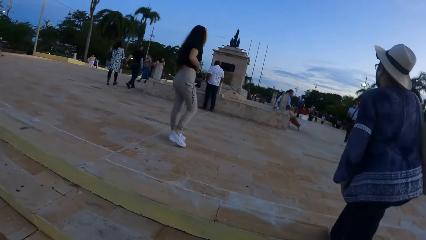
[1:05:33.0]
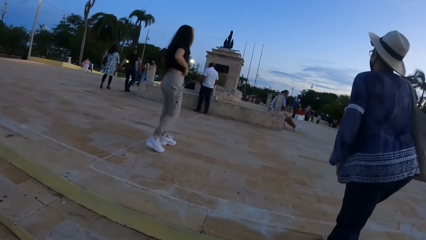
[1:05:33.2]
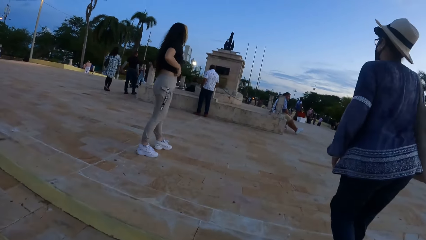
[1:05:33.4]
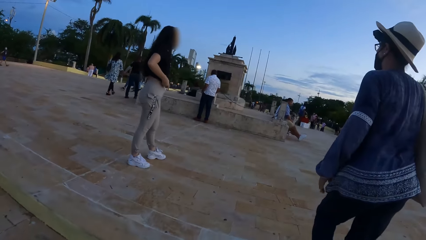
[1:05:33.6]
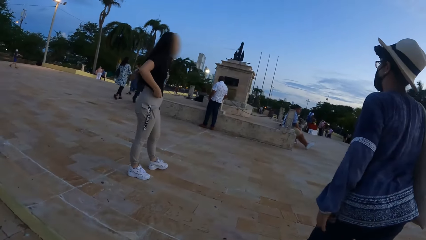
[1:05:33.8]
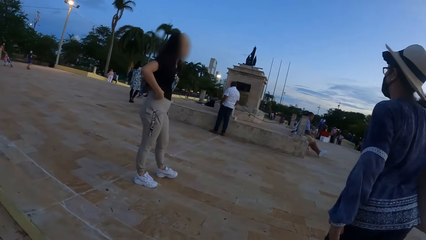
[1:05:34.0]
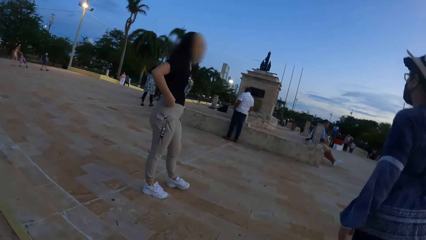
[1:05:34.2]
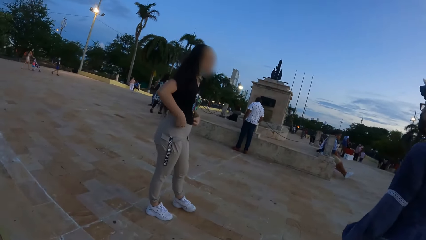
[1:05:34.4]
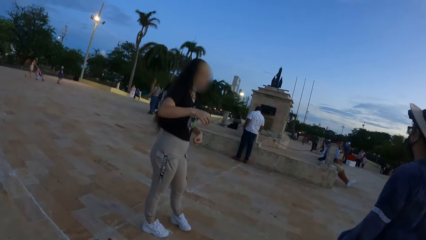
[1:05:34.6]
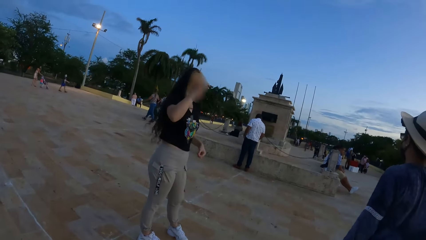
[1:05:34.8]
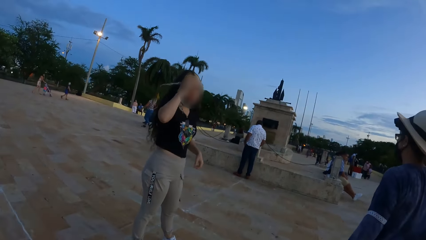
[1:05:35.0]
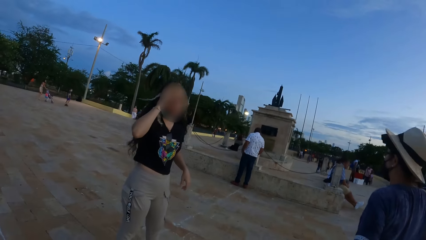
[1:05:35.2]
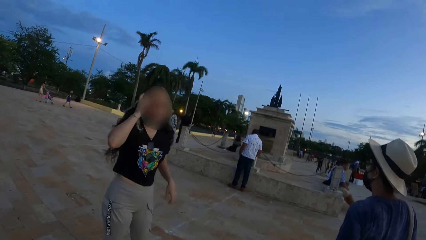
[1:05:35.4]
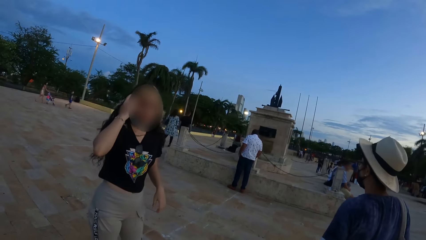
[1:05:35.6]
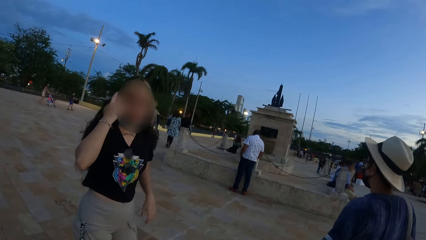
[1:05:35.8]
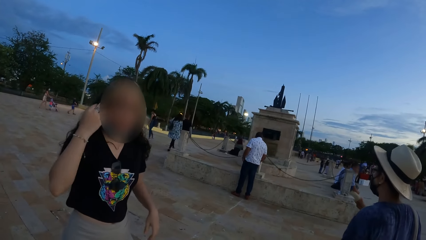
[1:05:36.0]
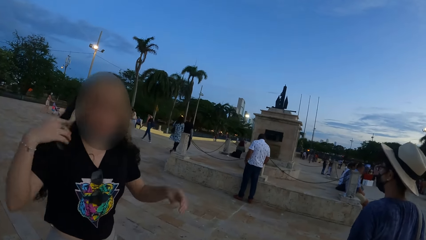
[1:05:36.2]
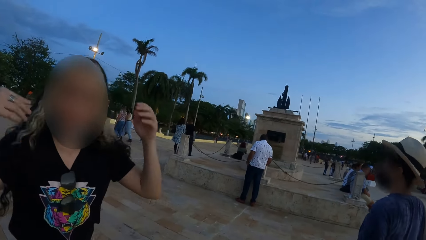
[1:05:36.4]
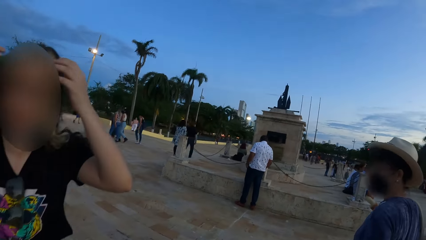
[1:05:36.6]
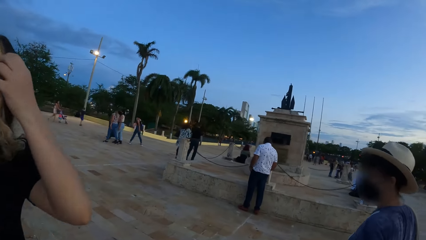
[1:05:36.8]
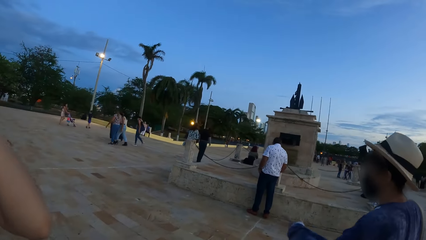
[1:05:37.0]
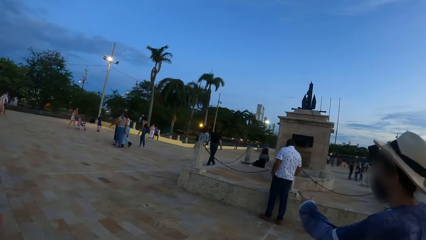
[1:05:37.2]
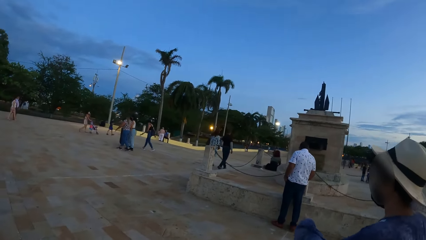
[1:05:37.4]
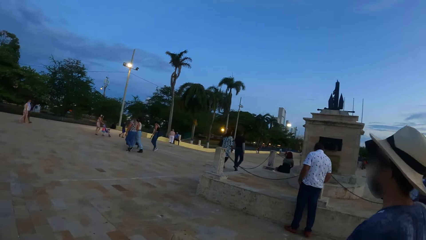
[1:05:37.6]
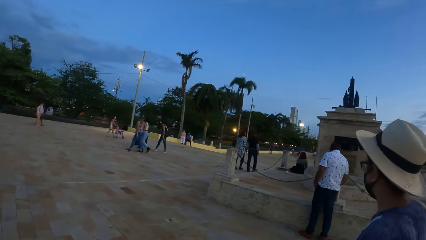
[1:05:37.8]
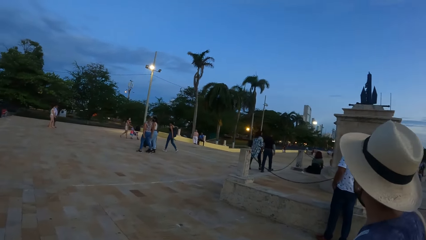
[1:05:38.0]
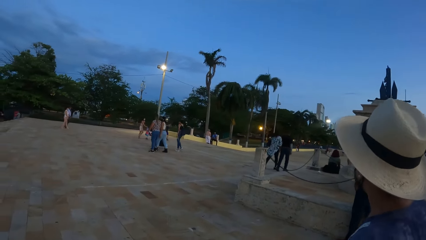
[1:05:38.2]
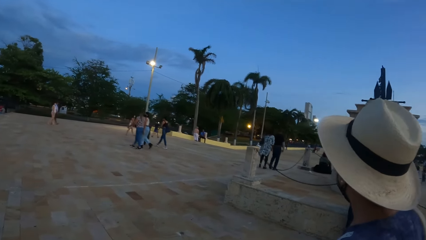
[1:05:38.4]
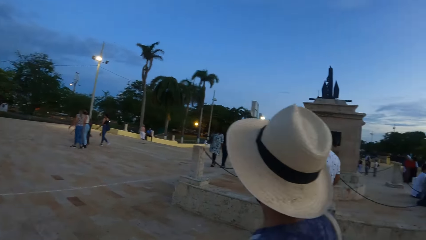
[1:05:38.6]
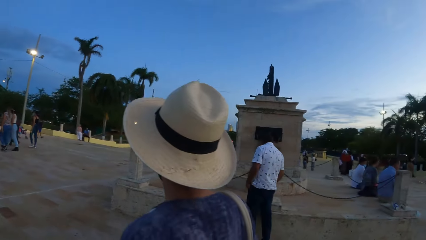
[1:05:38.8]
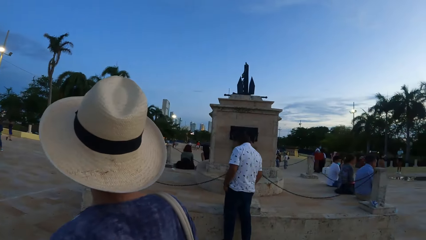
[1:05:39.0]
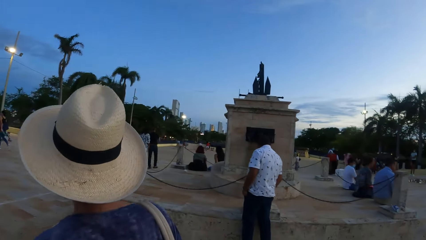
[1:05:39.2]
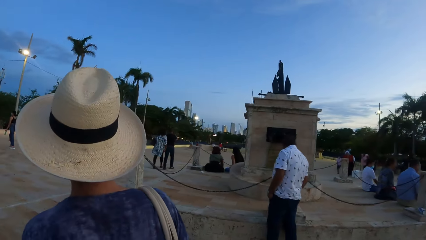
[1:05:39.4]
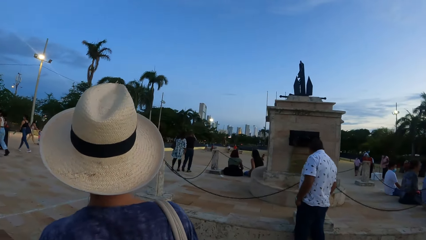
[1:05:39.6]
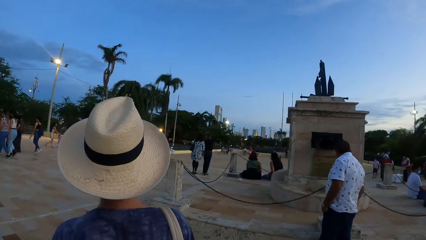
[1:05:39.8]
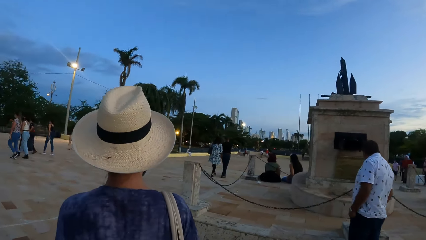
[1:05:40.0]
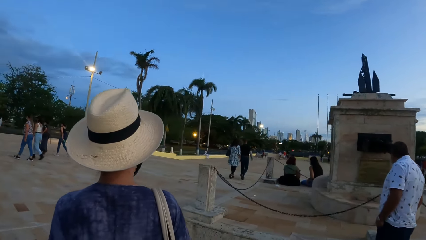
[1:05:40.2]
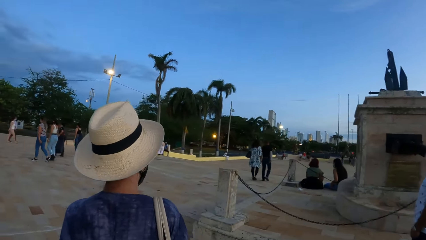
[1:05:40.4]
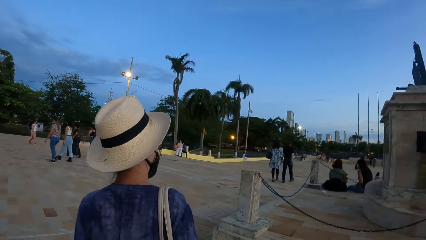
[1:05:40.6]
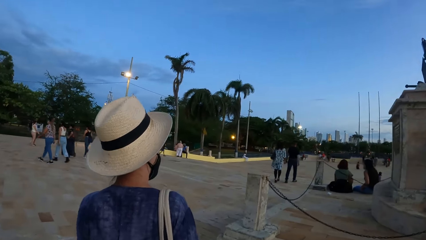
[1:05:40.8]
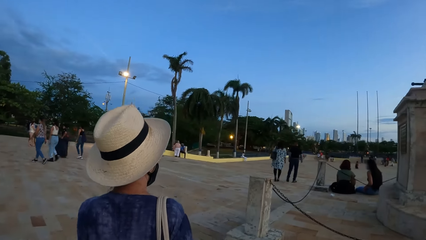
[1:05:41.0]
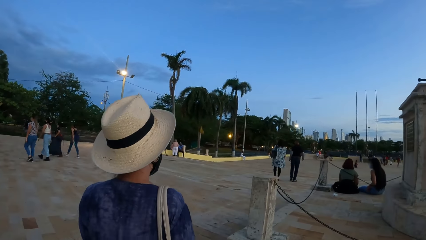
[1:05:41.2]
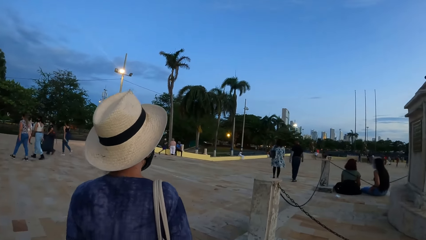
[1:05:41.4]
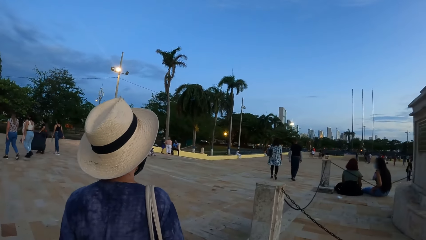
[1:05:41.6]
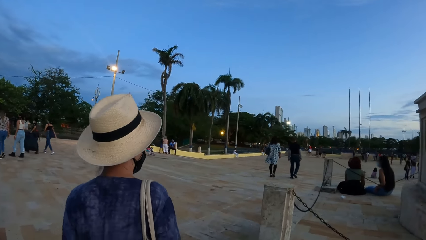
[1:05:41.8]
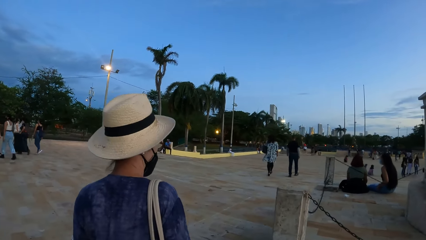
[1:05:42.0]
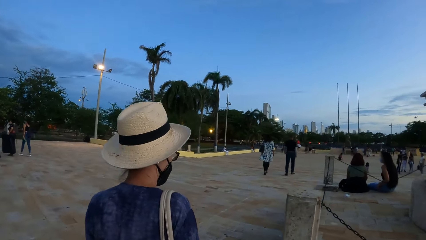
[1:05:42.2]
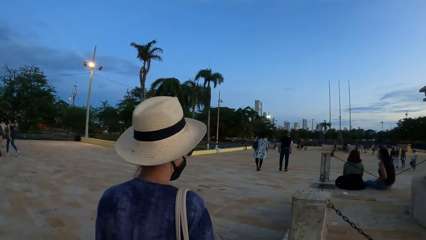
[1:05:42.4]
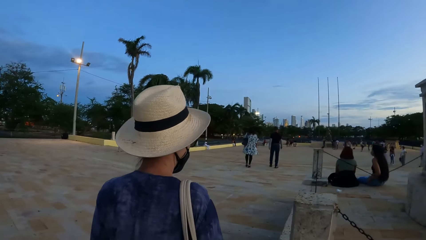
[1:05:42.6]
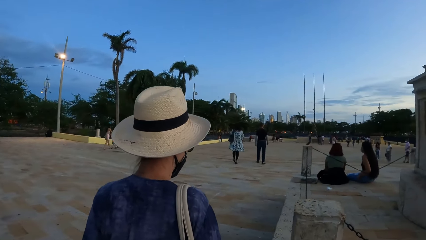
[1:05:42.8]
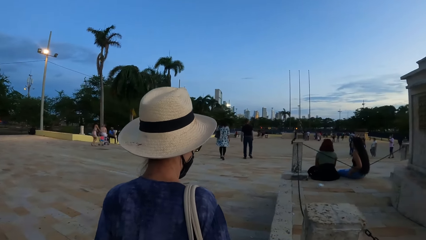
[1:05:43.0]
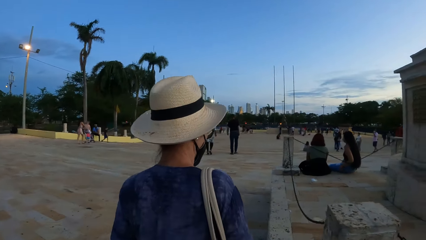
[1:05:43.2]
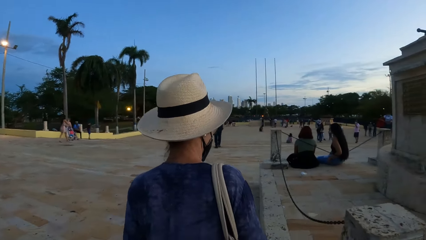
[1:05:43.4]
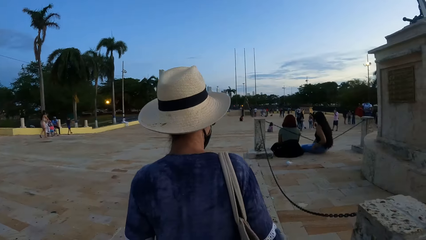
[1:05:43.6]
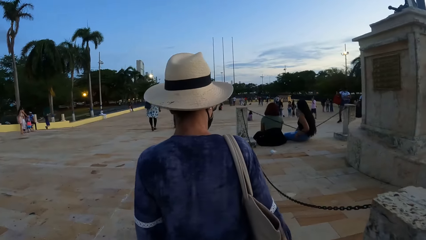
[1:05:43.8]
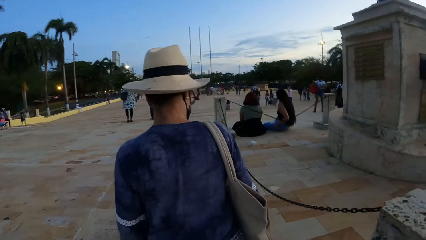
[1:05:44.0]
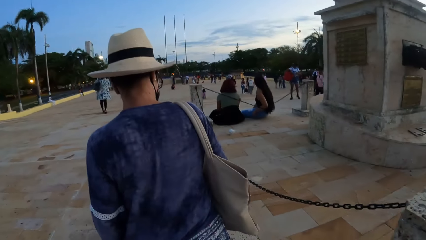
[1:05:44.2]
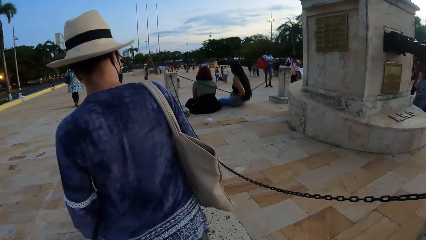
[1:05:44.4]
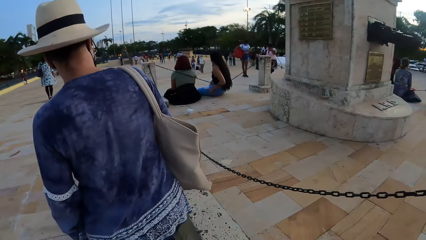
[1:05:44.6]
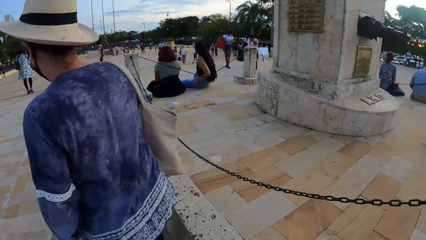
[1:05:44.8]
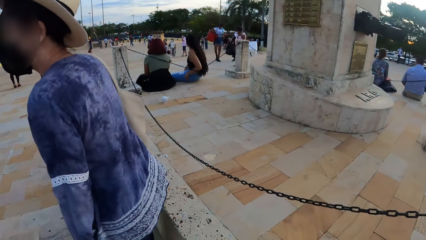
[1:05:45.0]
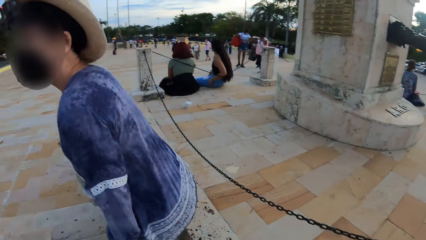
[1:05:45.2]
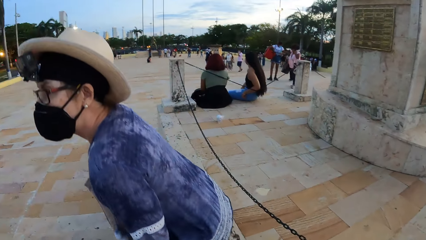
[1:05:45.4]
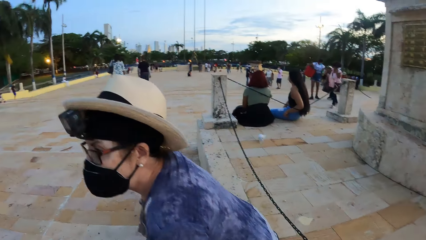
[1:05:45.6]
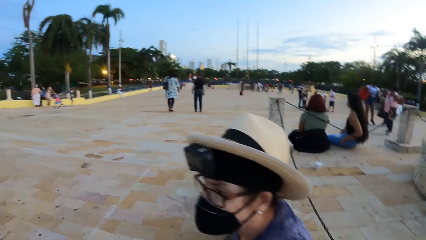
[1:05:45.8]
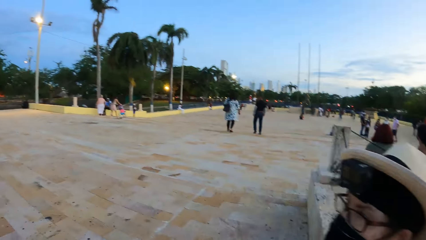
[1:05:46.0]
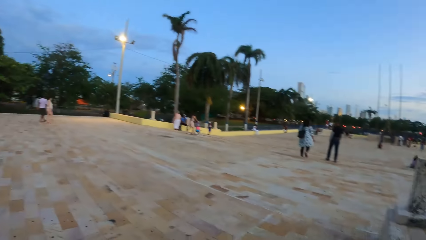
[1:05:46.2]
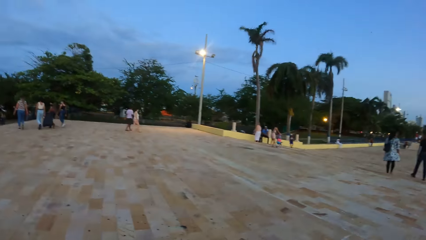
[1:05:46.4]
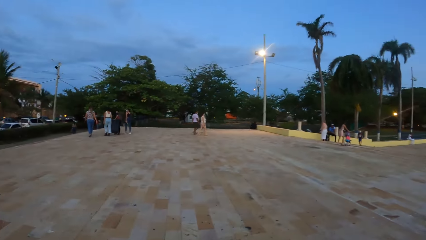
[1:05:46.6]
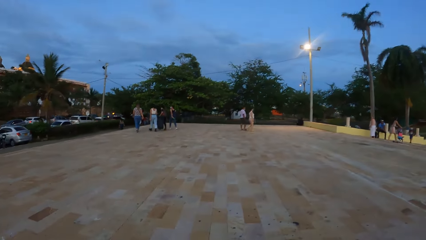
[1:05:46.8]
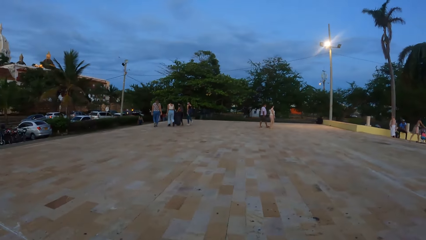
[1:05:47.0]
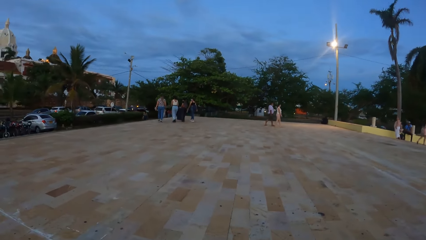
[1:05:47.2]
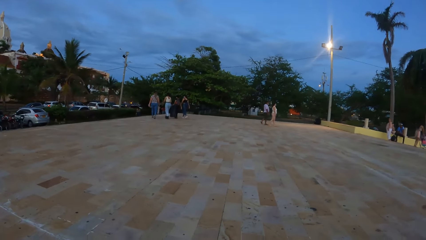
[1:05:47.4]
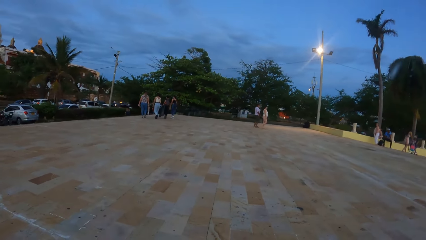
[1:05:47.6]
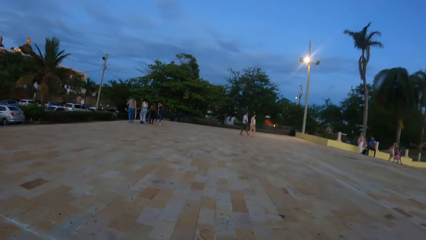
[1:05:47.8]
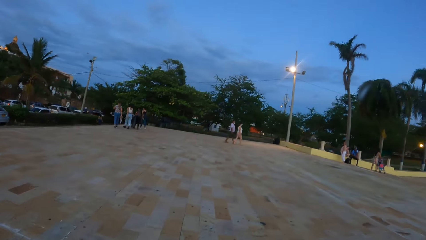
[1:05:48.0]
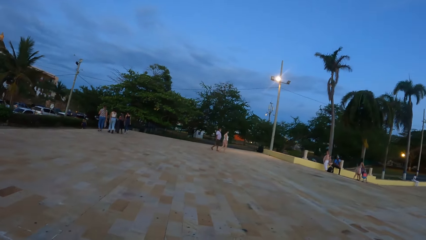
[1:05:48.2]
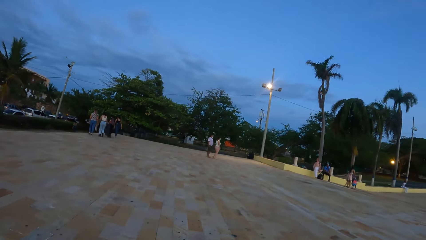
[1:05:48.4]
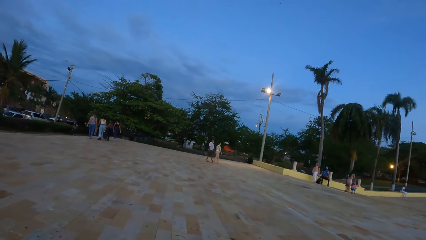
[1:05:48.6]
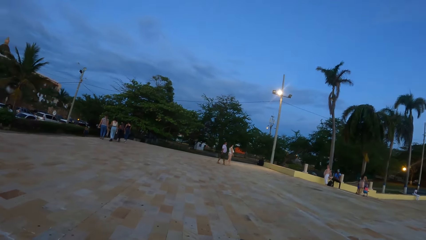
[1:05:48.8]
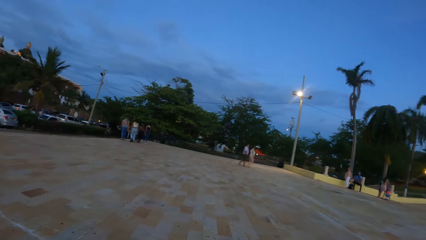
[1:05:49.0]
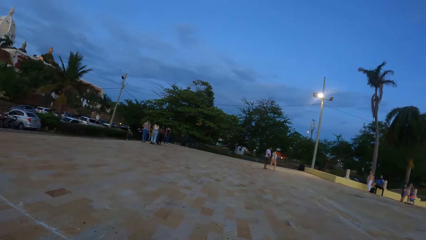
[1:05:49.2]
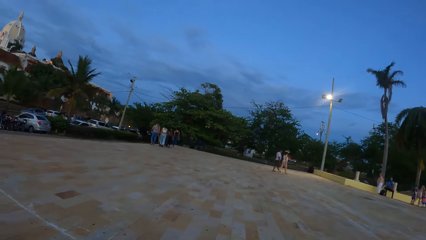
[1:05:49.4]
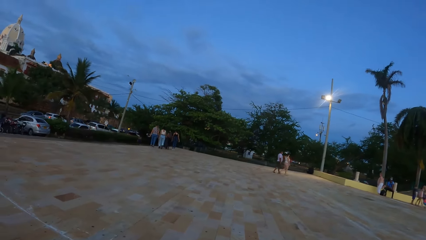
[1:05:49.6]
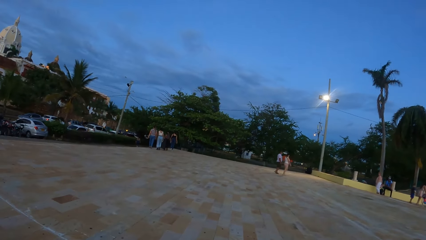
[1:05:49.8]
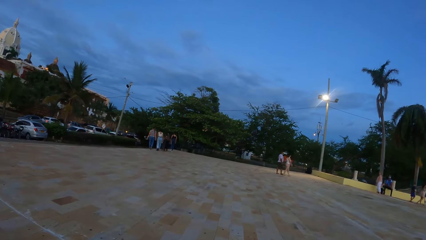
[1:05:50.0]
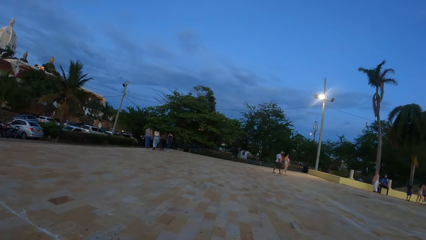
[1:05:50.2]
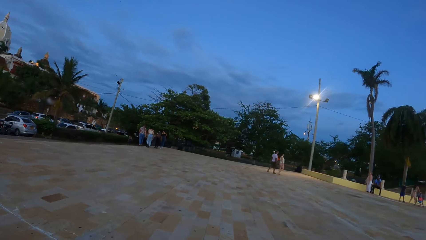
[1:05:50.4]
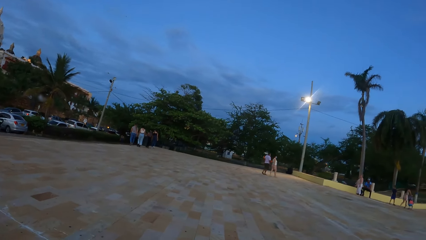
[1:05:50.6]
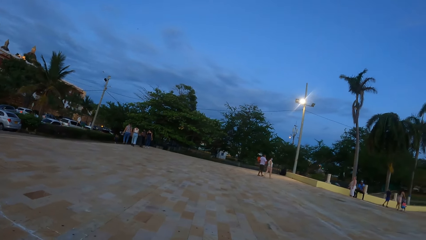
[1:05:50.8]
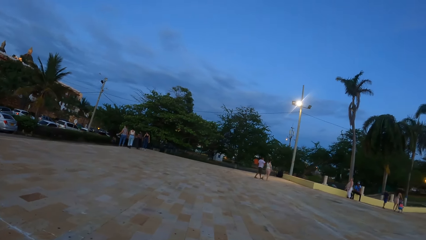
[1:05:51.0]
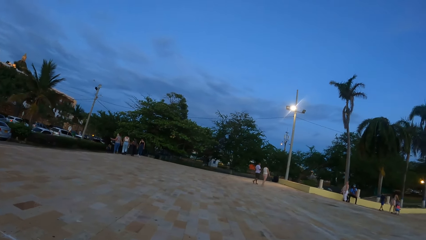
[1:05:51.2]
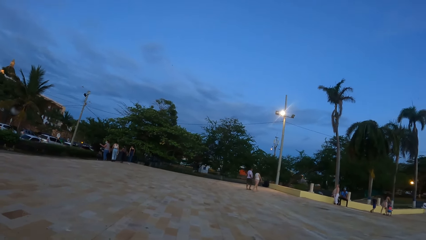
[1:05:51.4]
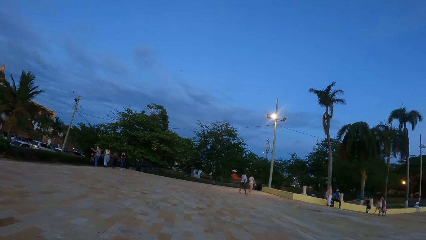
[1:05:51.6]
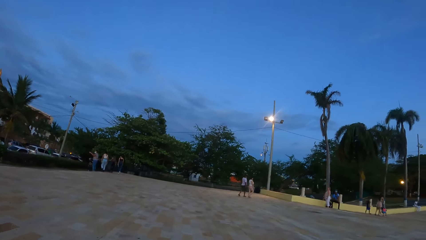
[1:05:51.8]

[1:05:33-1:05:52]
The camera wearer walks on the pavement. They walk on the pavement again. A lady walks on the pavement. The camera wearer looks around. The lady sits down. The camera wearer looks around.
